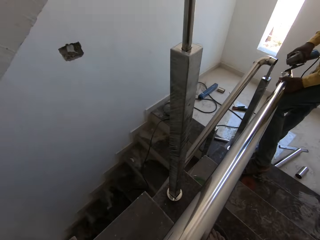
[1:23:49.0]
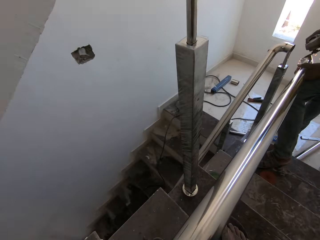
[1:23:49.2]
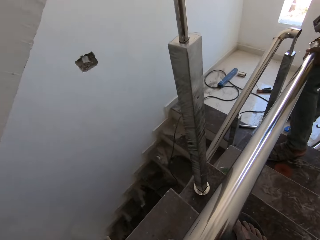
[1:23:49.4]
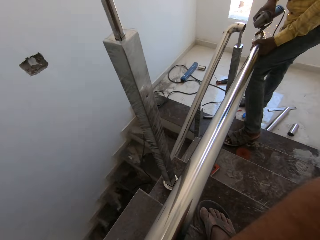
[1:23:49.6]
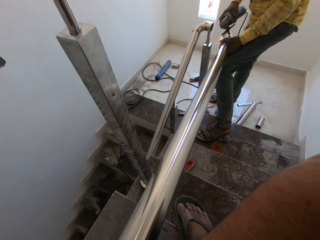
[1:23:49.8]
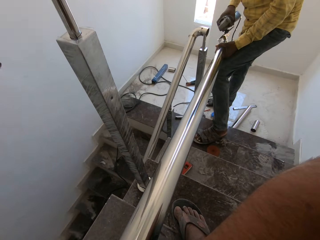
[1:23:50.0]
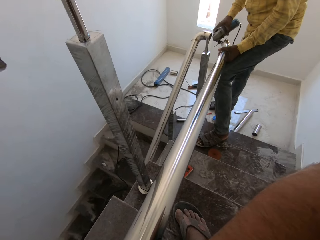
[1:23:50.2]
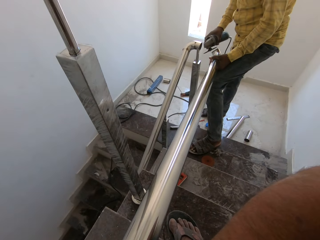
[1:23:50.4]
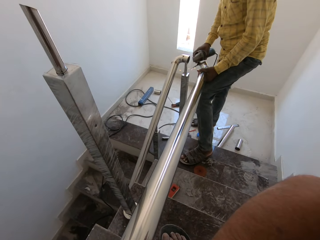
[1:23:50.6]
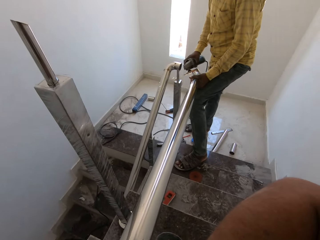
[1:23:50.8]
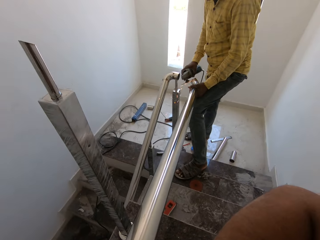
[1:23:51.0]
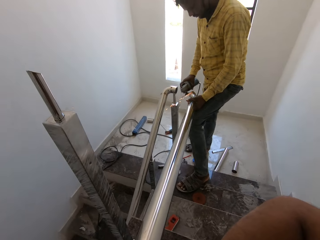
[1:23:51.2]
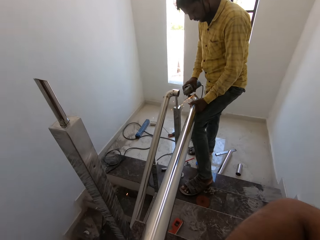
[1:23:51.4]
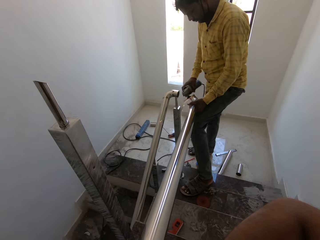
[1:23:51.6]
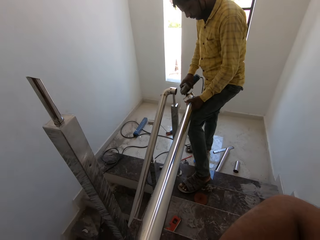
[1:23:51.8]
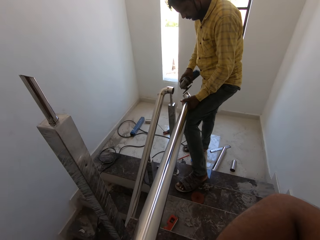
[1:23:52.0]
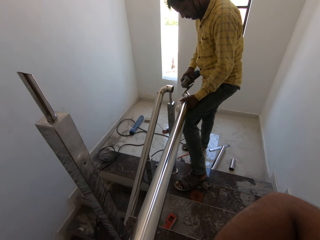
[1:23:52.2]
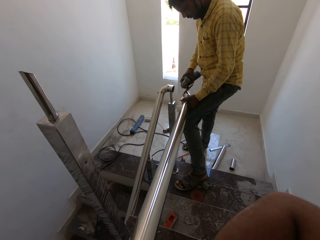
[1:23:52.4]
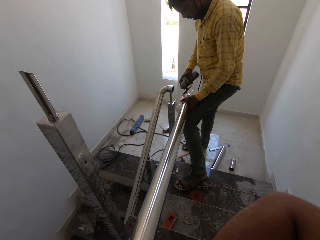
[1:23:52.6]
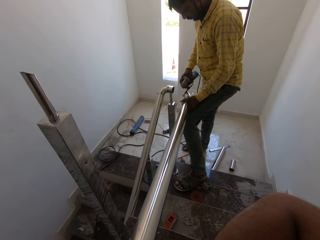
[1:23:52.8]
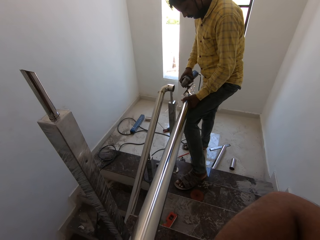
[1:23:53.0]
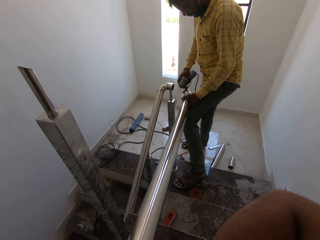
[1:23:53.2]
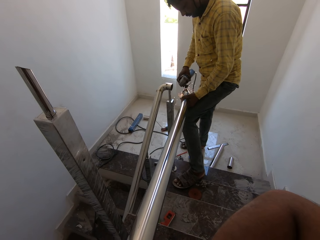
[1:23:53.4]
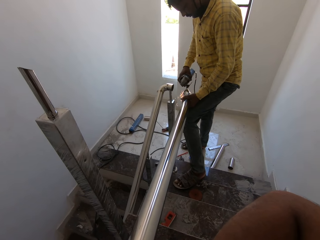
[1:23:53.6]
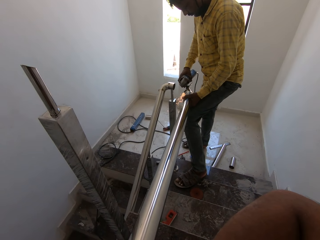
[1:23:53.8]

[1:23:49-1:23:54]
A man grinds the metal.

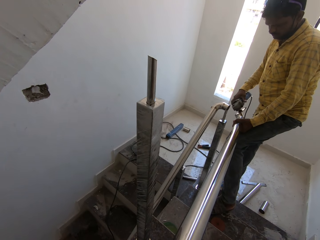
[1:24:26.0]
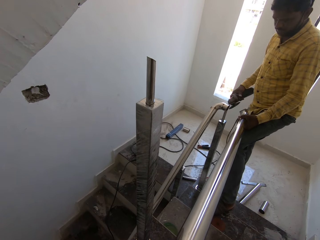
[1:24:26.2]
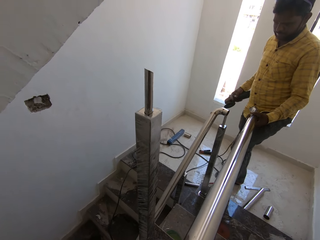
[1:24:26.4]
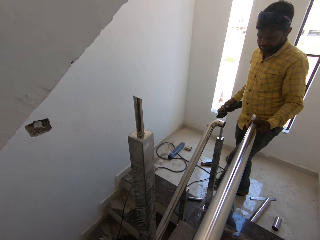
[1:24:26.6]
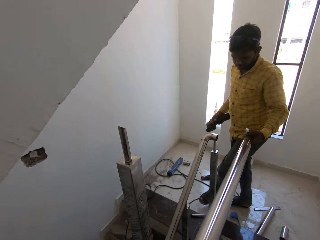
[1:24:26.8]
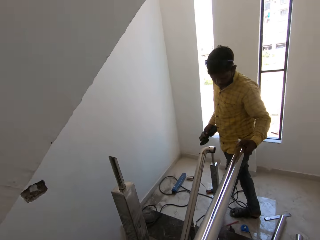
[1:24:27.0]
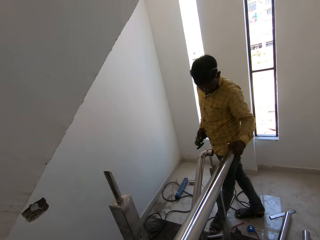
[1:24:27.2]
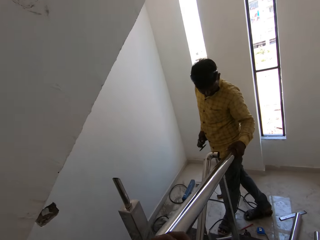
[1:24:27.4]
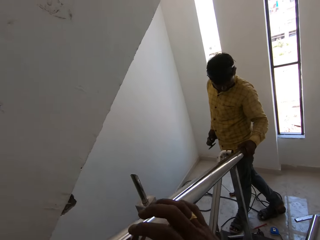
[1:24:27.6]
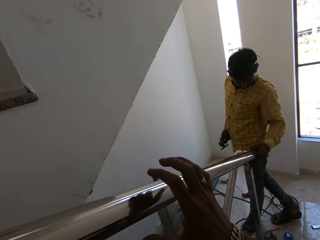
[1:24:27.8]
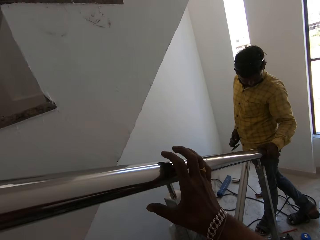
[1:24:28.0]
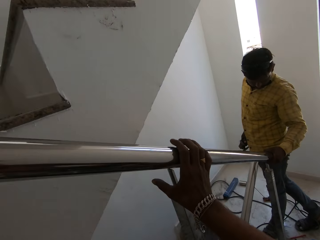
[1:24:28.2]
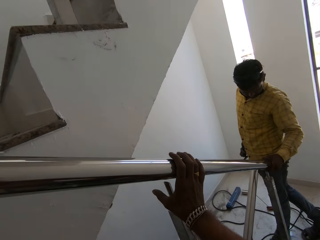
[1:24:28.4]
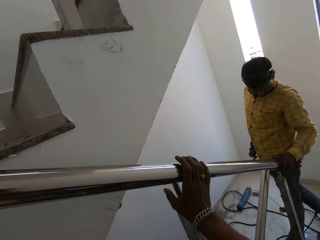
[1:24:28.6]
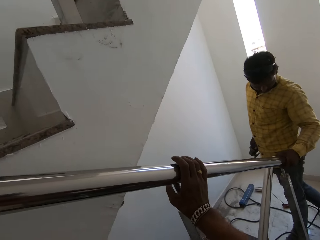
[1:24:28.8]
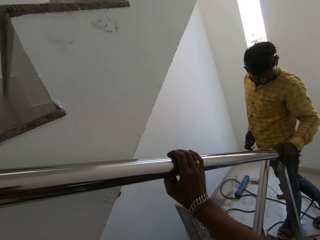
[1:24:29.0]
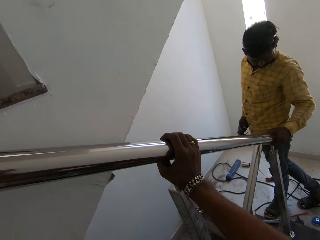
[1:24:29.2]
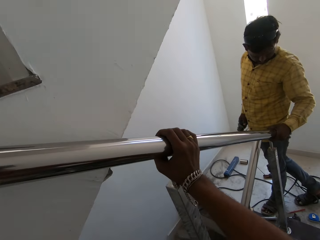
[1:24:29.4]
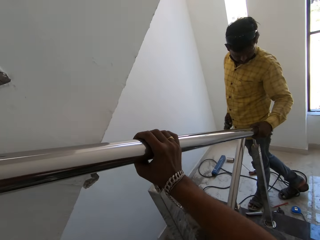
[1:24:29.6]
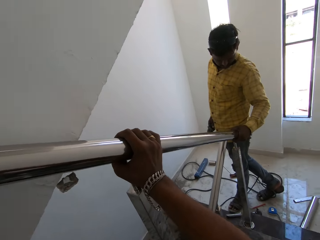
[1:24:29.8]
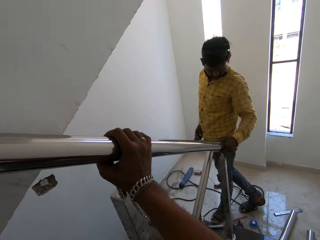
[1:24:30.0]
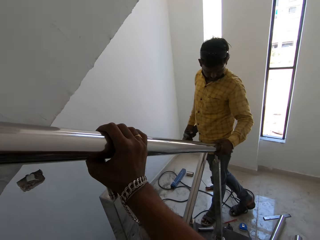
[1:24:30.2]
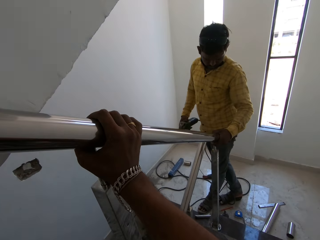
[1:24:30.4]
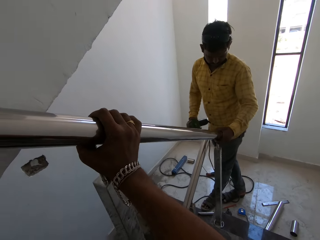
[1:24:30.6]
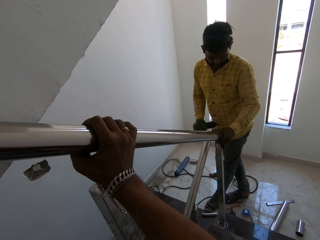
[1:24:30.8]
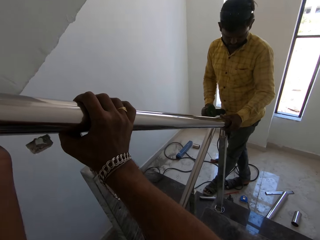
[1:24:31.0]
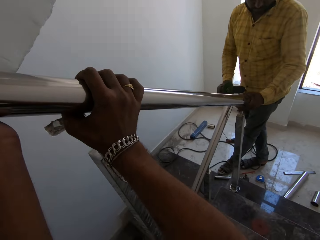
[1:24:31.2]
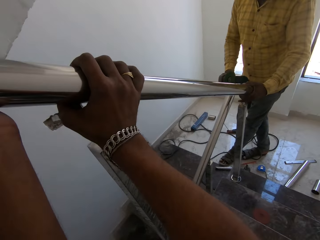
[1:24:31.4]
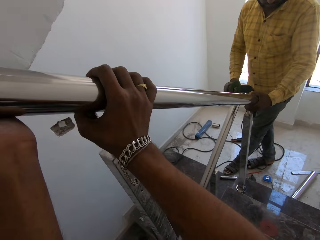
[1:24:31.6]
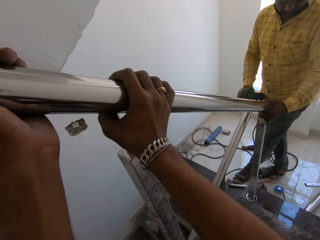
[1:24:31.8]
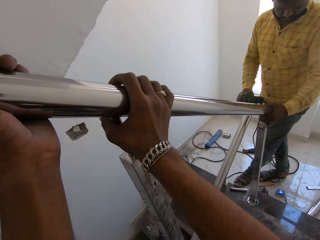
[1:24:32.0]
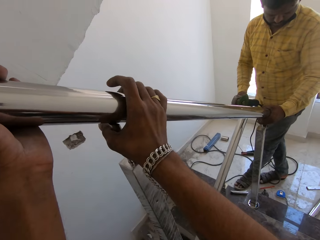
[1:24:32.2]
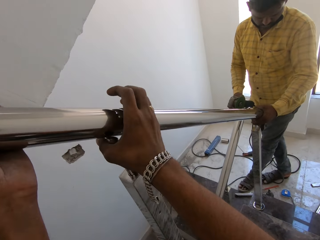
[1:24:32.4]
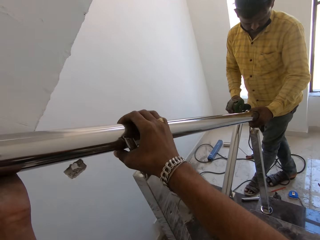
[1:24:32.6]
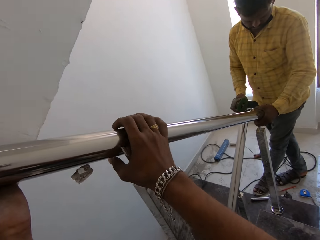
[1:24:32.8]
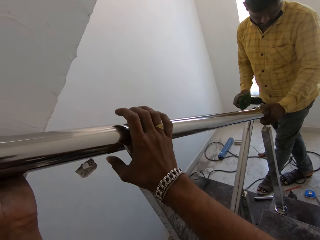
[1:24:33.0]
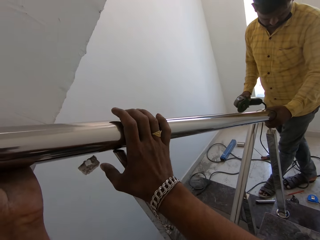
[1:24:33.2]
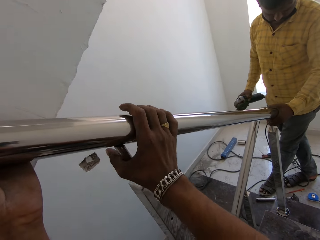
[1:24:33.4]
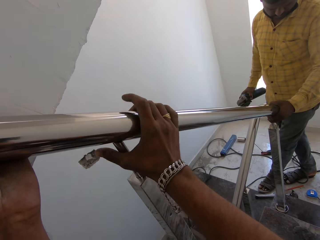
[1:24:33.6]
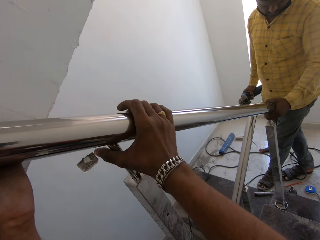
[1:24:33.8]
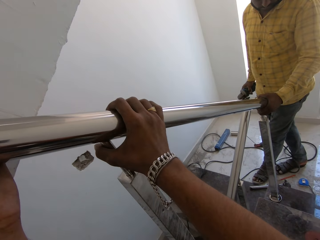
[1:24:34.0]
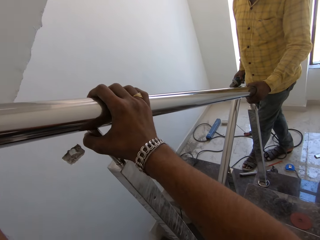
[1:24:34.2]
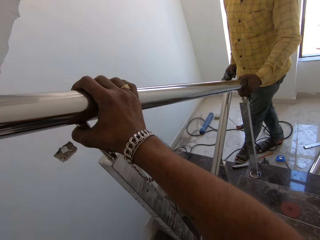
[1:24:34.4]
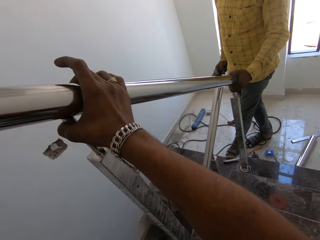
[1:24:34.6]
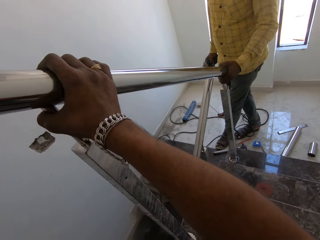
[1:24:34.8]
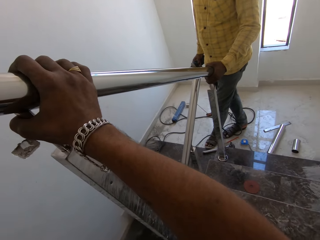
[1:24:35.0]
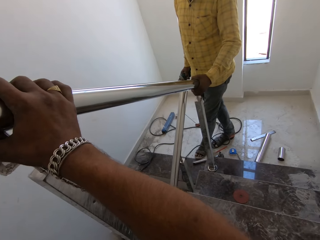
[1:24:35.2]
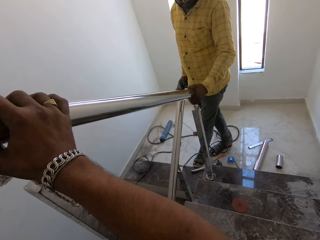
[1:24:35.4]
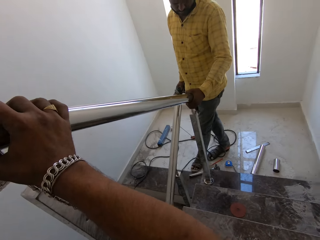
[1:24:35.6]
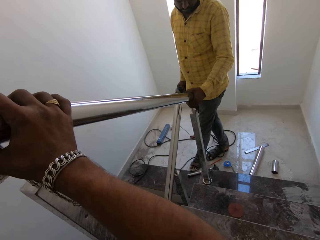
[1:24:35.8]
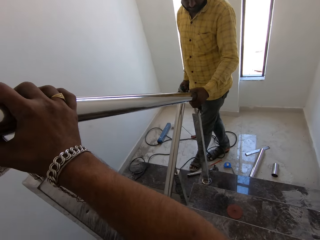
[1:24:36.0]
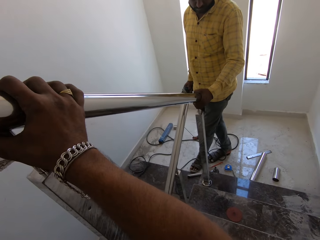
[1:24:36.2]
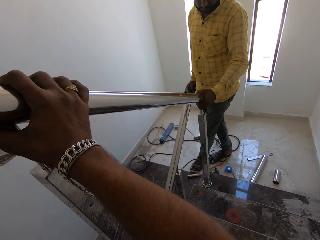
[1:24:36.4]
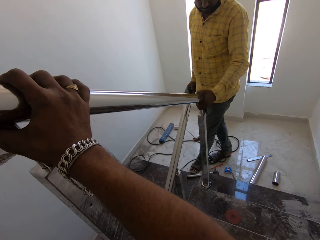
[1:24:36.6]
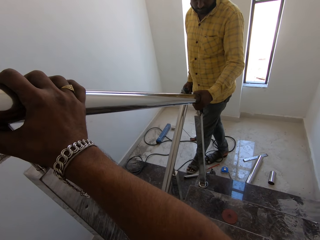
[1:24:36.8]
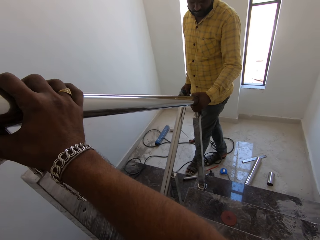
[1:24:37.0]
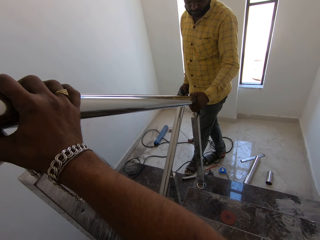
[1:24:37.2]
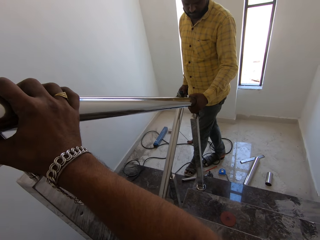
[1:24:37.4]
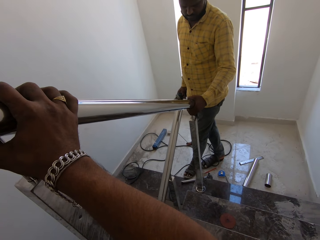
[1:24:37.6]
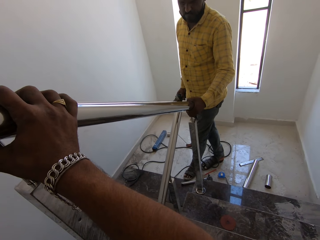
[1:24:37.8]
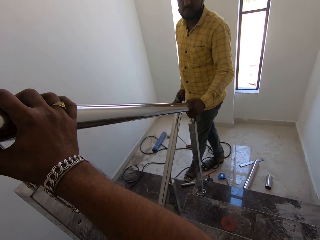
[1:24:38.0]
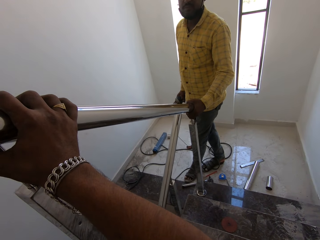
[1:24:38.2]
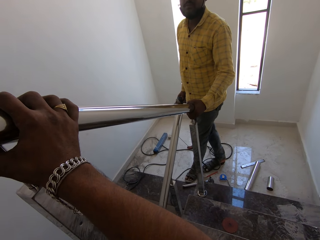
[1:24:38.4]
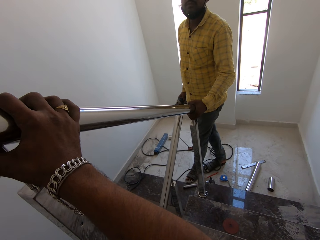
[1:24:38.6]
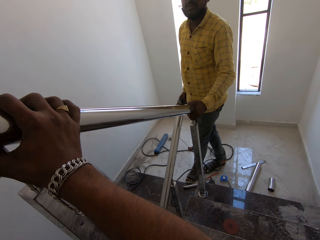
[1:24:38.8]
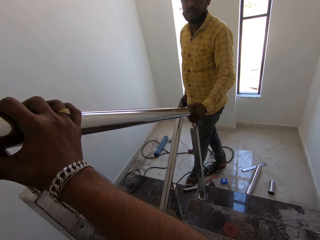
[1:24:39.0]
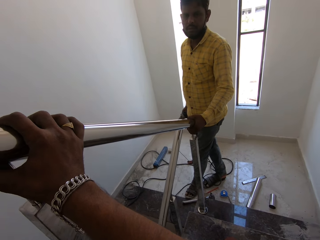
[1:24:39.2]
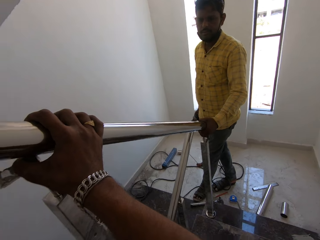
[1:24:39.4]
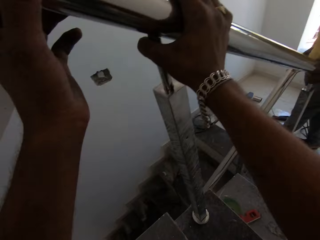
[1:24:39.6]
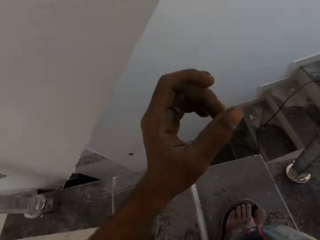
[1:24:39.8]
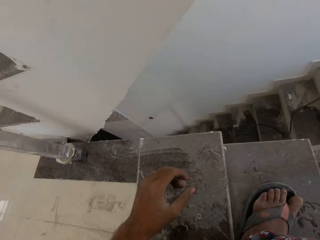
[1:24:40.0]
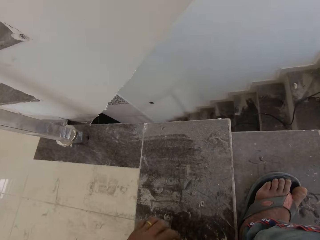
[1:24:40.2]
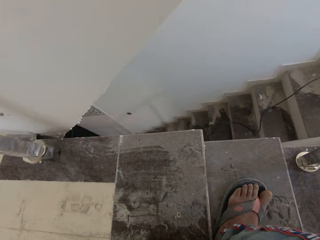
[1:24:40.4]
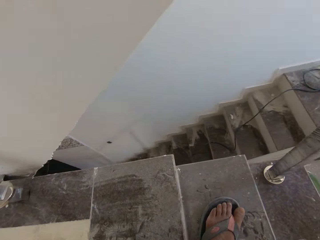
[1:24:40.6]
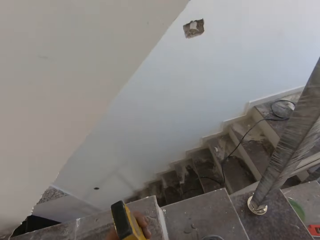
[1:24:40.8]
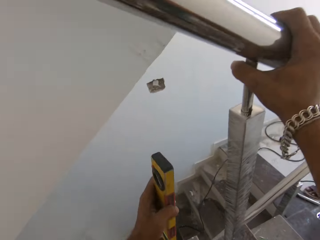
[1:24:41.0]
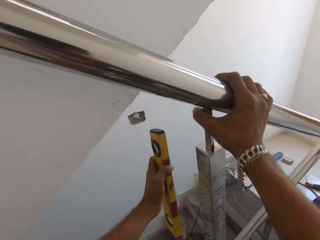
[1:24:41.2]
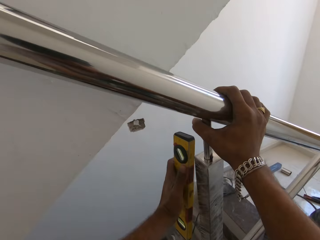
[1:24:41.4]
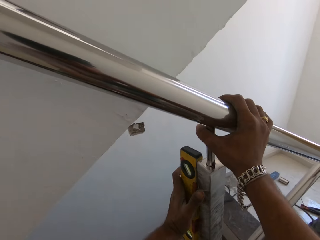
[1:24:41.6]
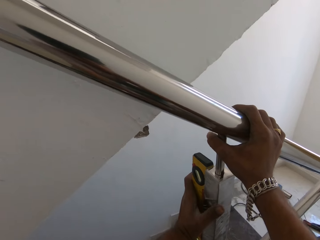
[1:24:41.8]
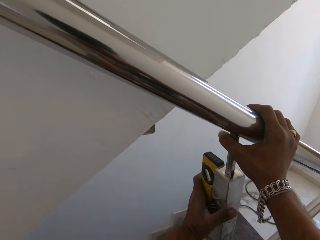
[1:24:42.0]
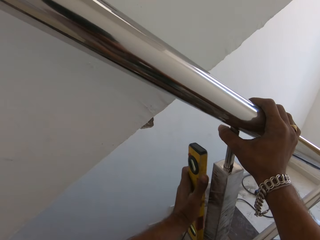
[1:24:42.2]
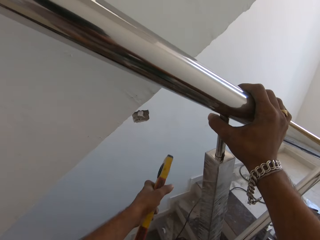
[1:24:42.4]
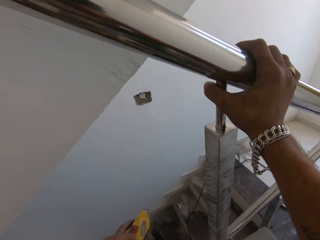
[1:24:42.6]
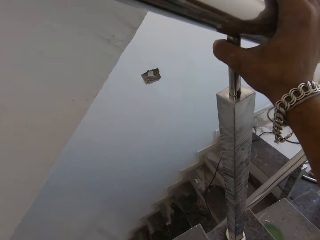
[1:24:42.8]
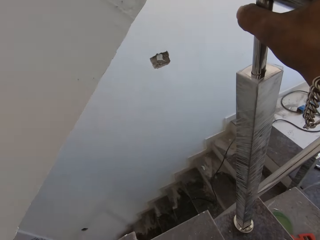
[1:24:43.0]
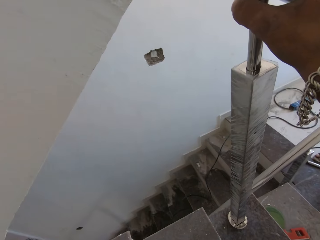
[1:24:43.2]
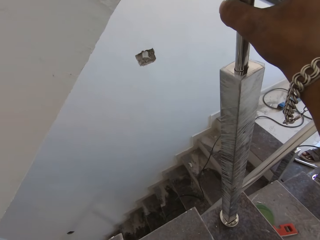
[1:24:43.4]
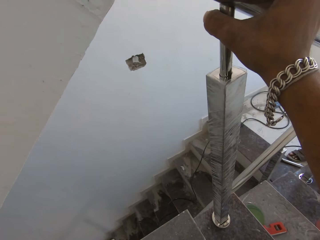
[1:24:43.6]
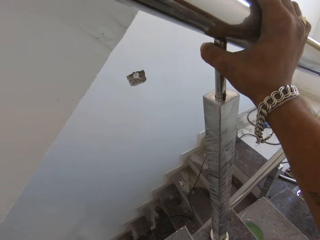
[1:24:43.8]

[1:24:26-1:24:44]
A man fits the stainless steel pipe in his left hand to the stainless steel elbow on the stainless steel pipe of the stair railing. The camera wearer holds the stainless steel pipe with both hands. He stops grinding and lifts the metal. The man supports the stainless steel pipe in his left hand with his right hand. The man speaks to the camera wearer. The camera wearer picks up the spirit level from the stairs with his left hand. He places the spirit level in his left hand against the stainless steel railing baluster. He measures the column. He lowers the spirit level in his left hand from the stainless steel railing baluster.
